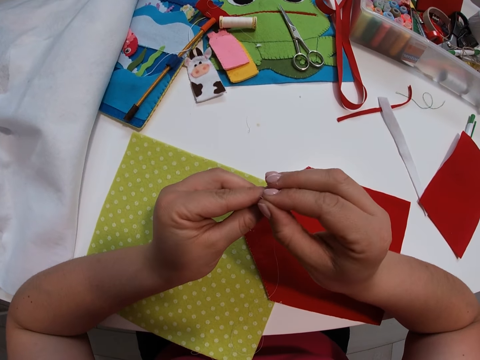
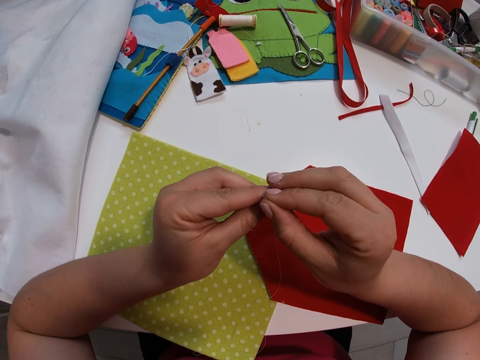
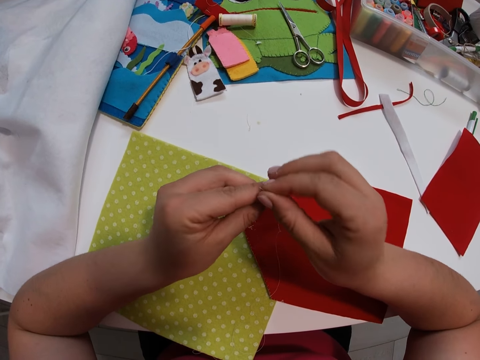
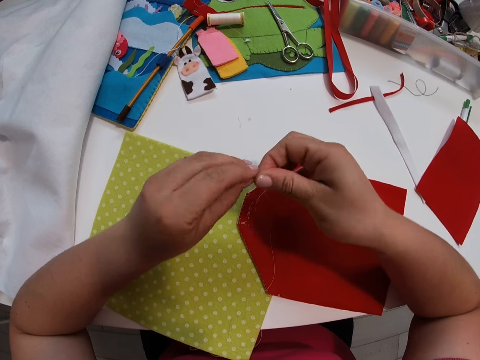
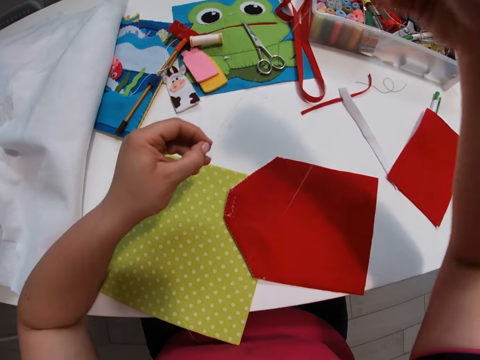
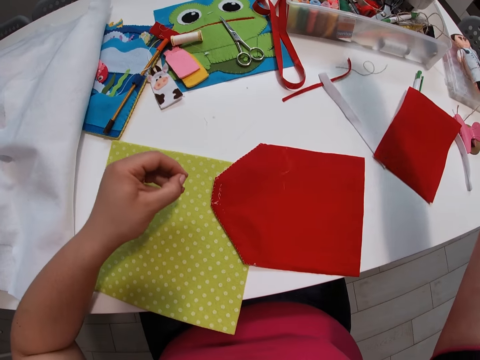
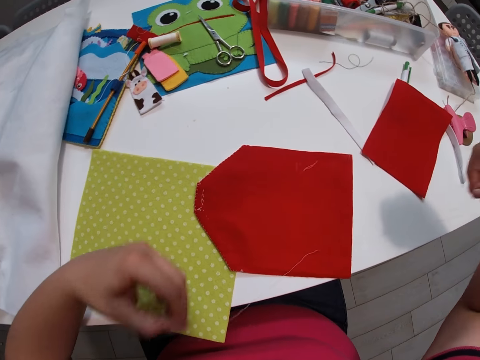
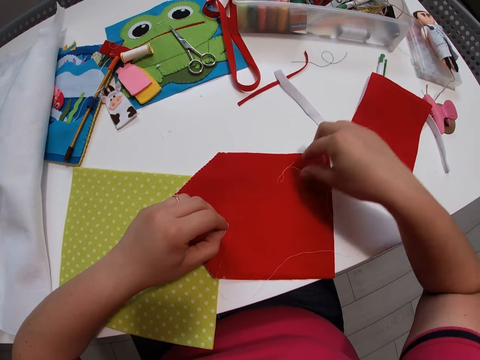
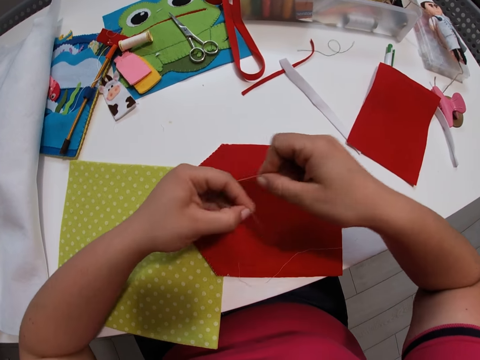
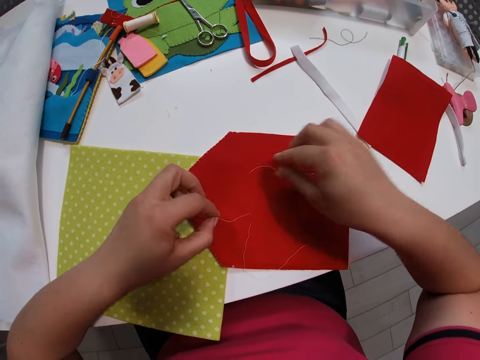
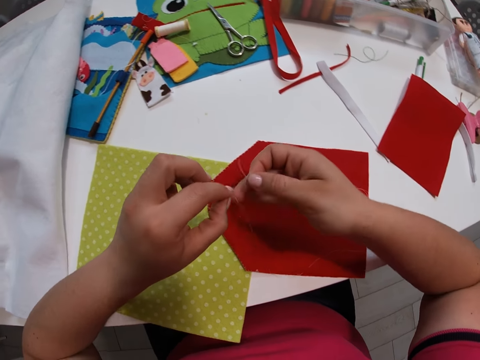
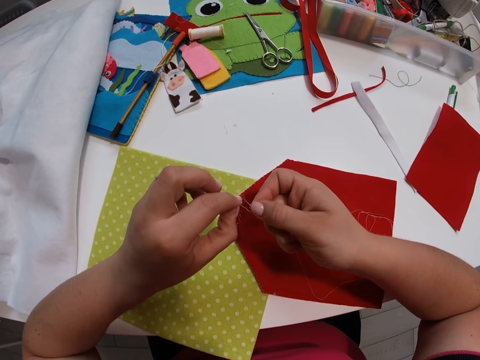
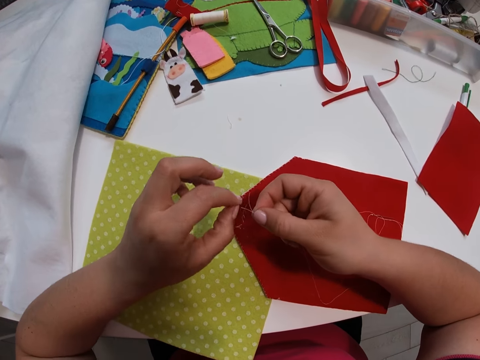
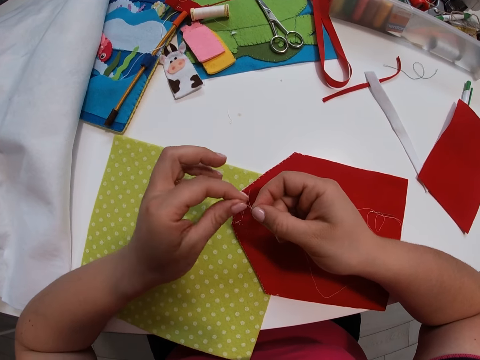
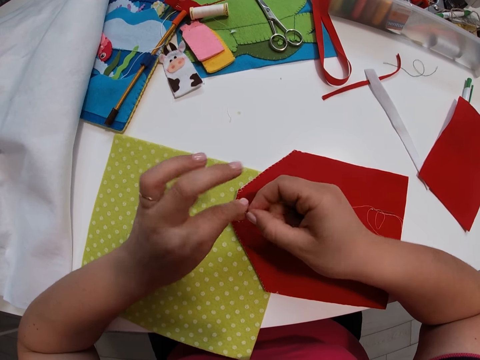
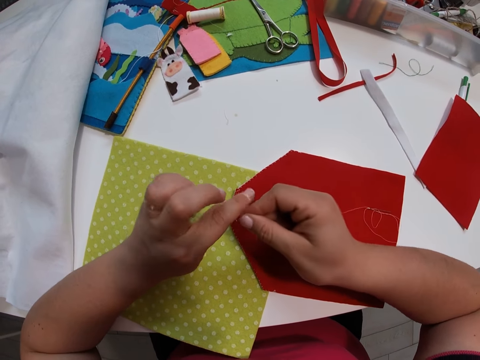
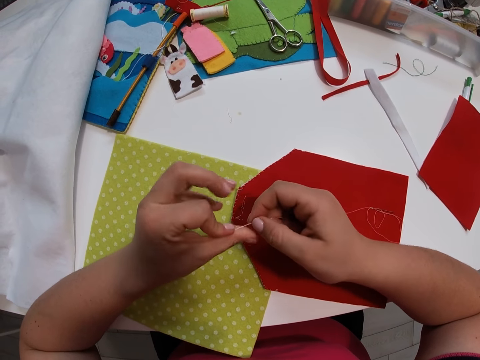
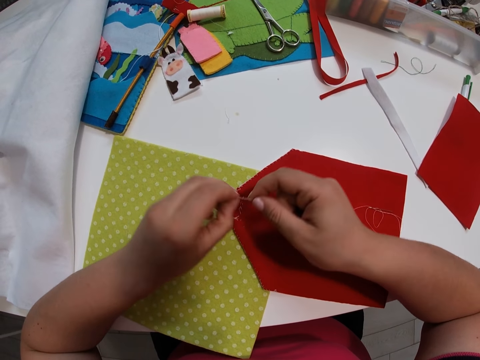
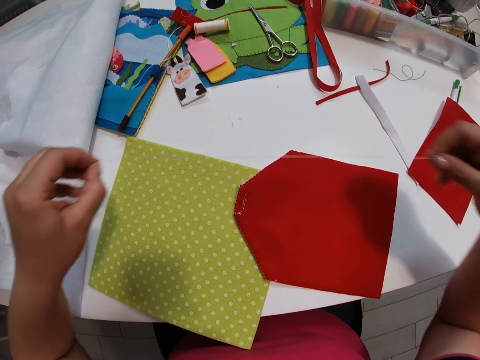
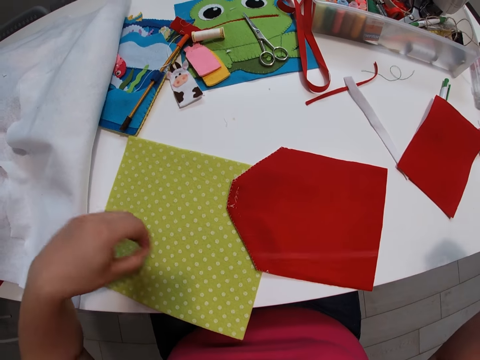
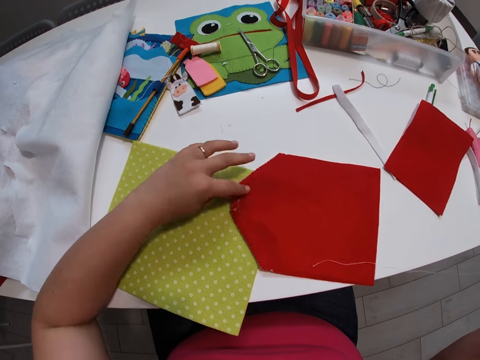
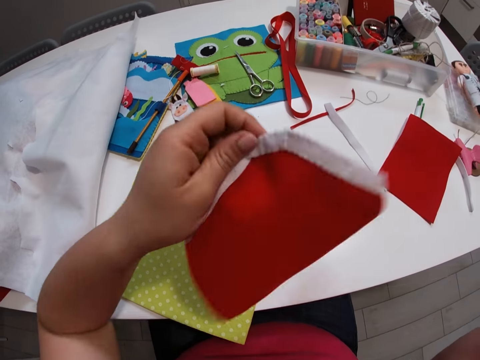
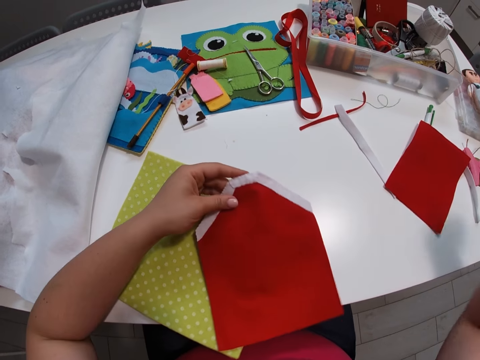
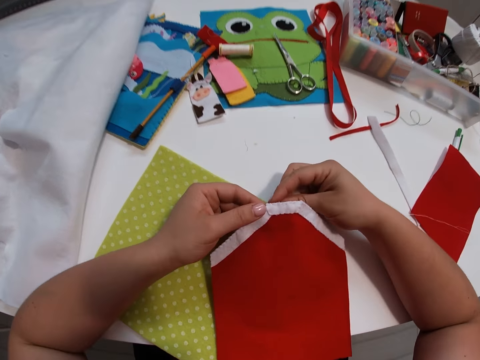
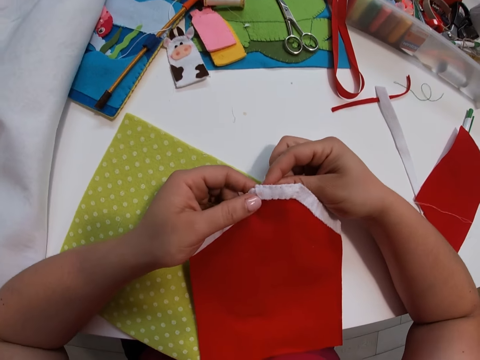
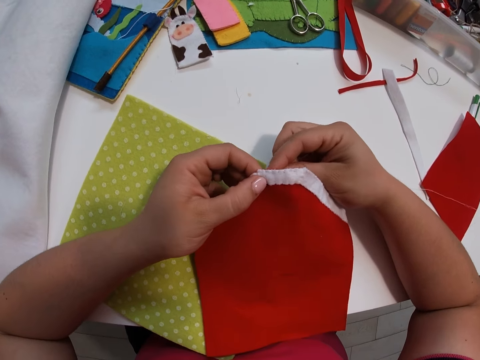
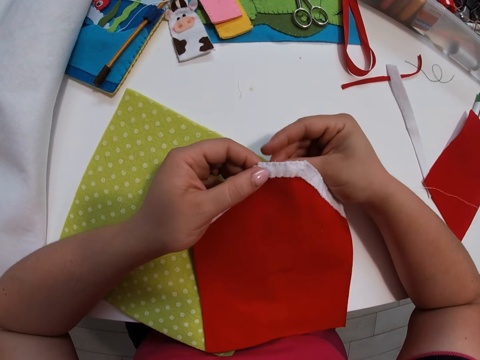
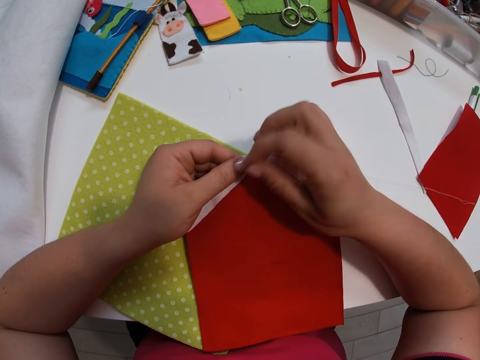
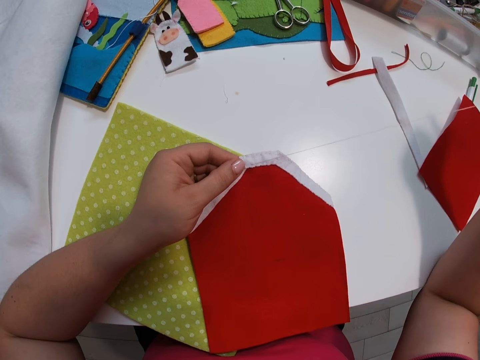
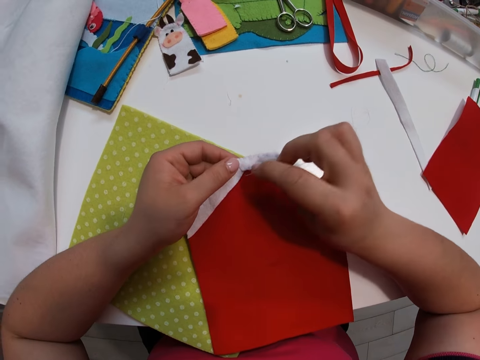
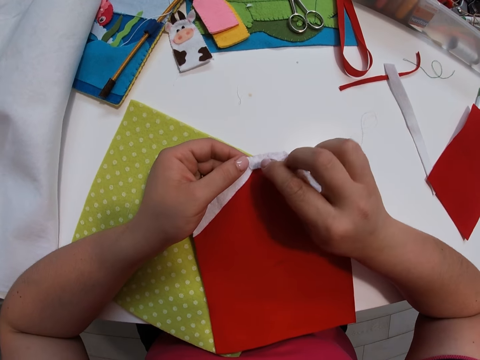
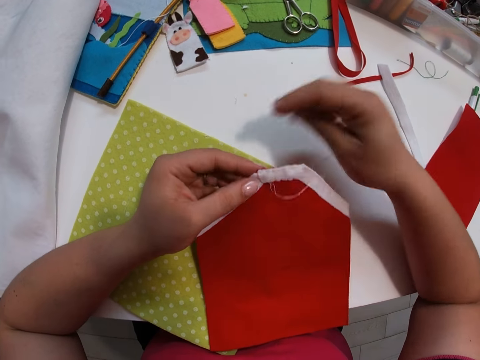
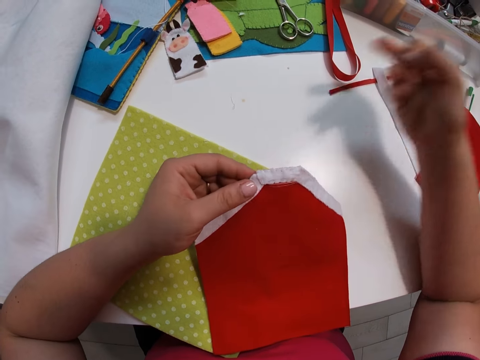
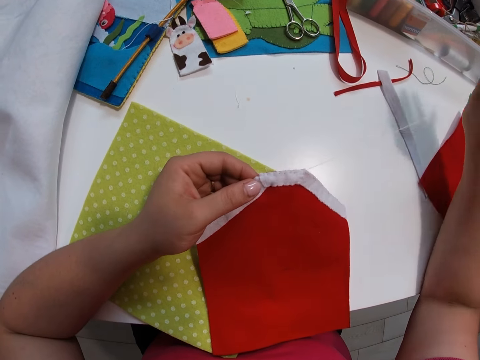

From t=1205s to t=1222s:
The camera wearer holds the string. She ties the string together. She straightens the thread. She pulls the string. She turns the small red fabric upside down with her left hand. She sews the small white fabric with the small red fabric with the needle.

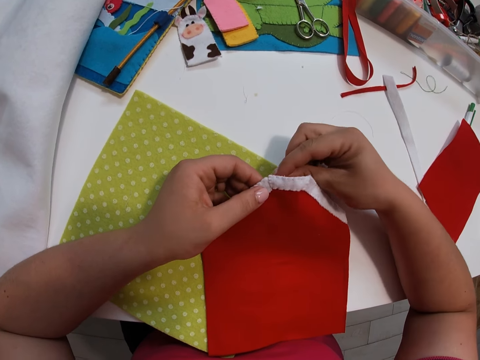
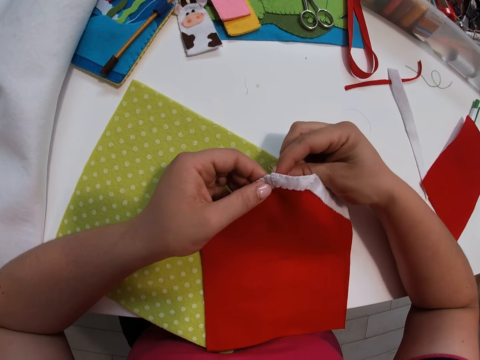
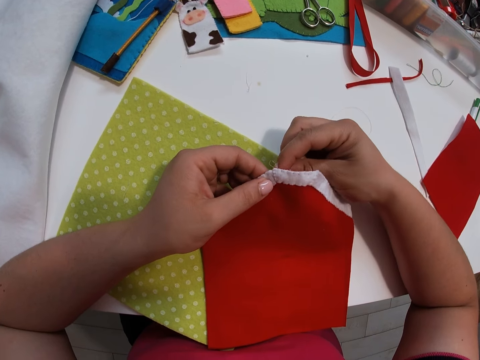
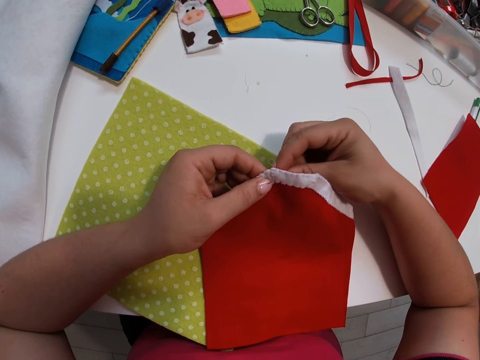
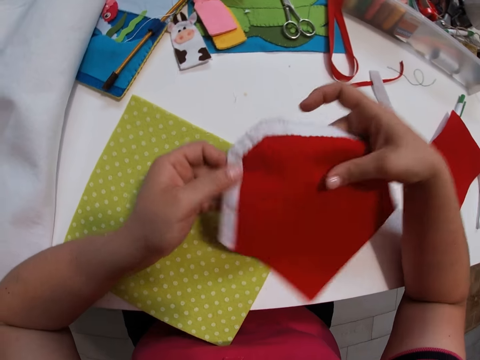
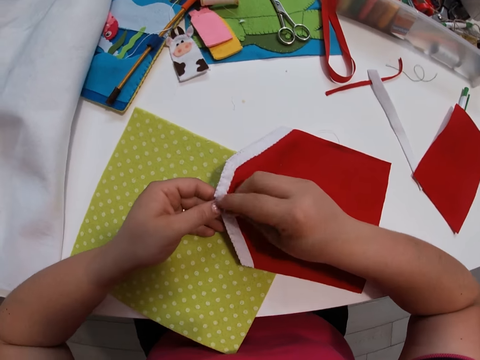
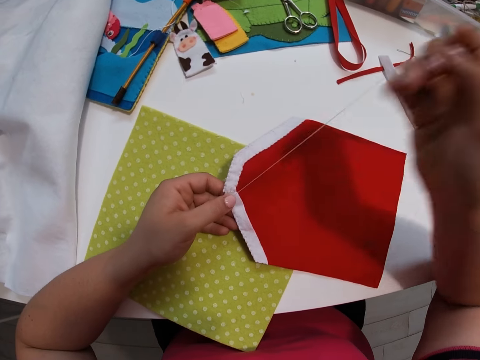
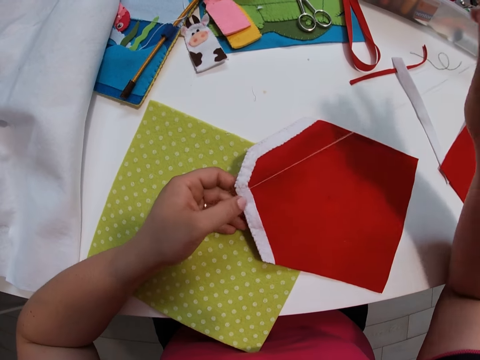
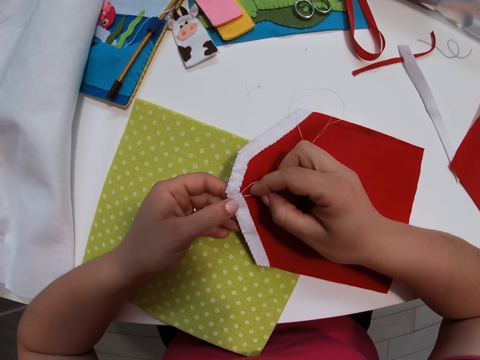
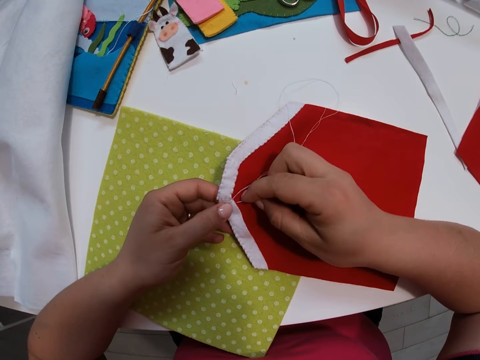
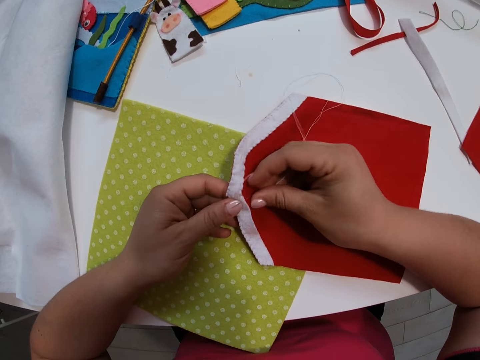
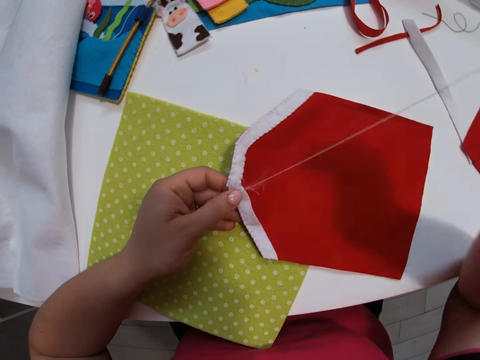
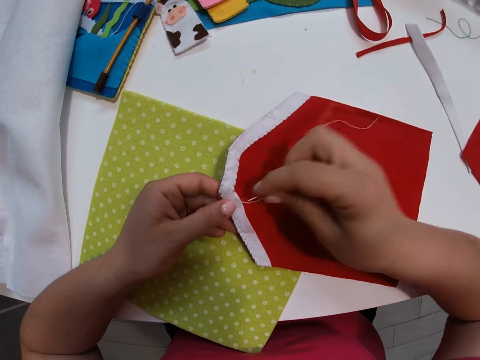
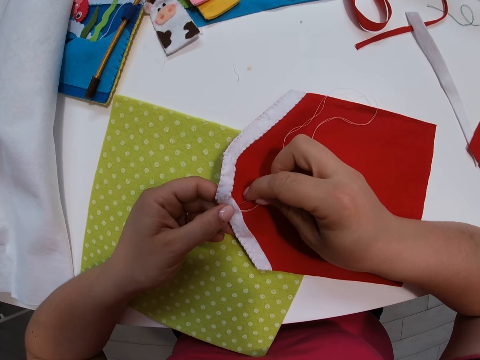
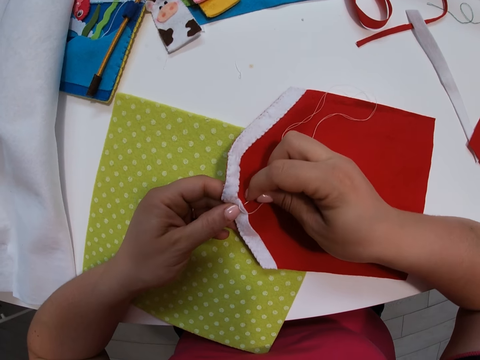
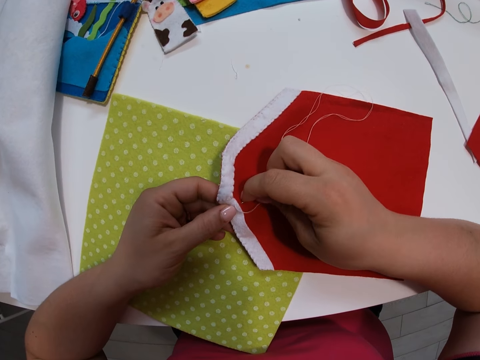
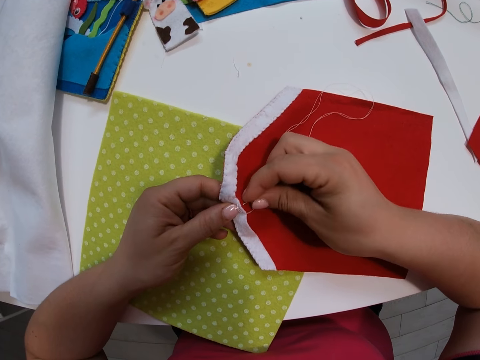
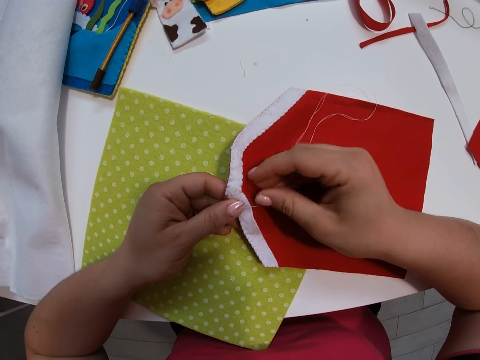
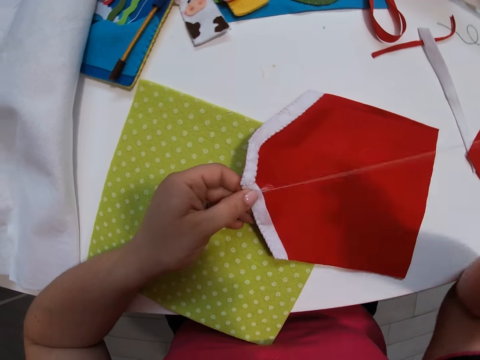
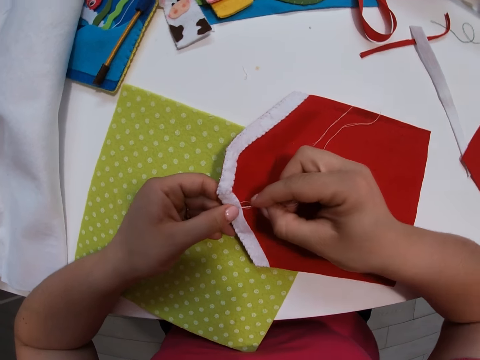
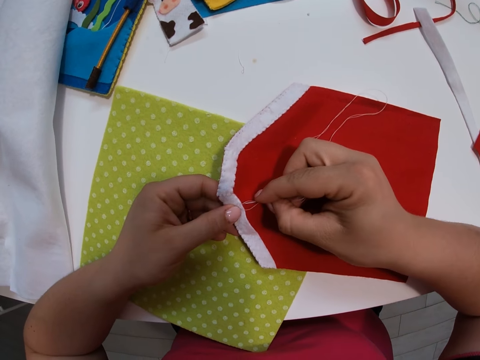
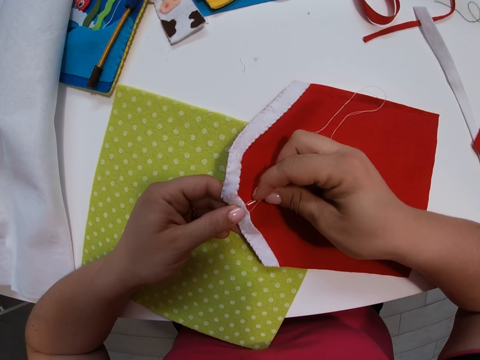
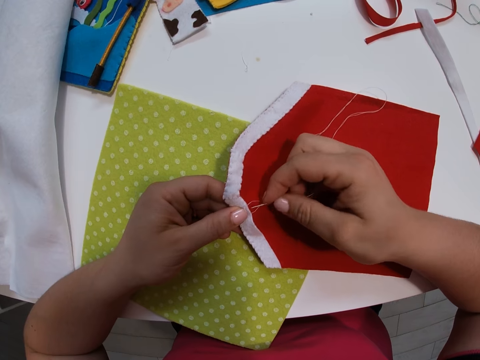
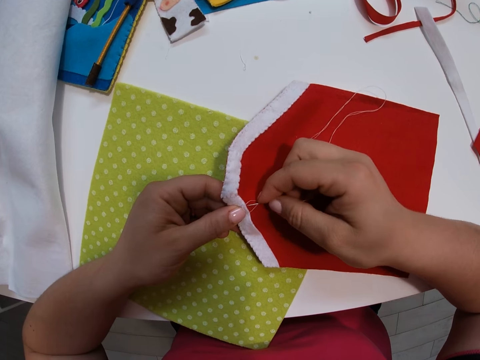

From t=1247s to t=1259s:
The camera wearer turns the small red fabric in the anticlockwise direction. They continue sewing the small white fabric and the small red fabric together with the needle and thread.
